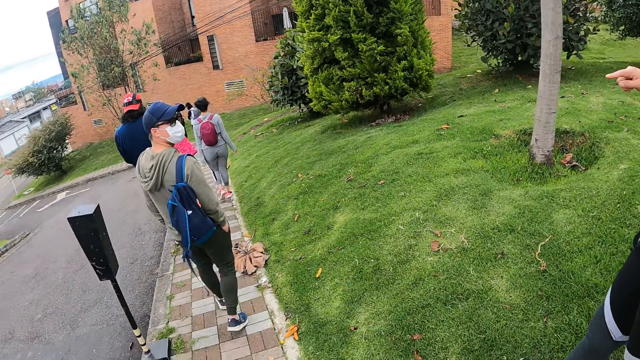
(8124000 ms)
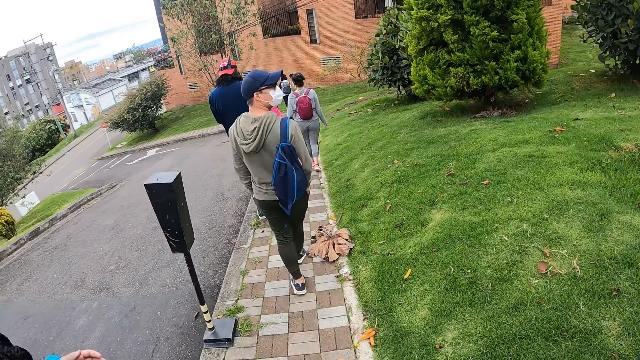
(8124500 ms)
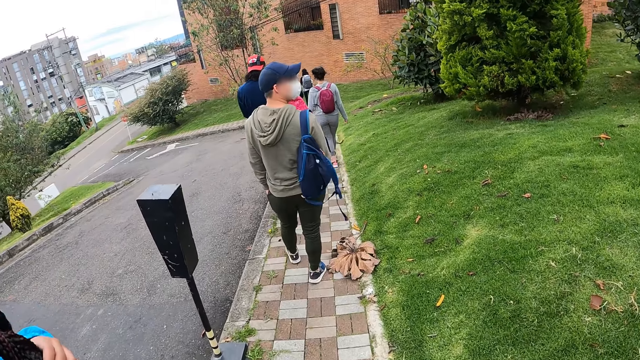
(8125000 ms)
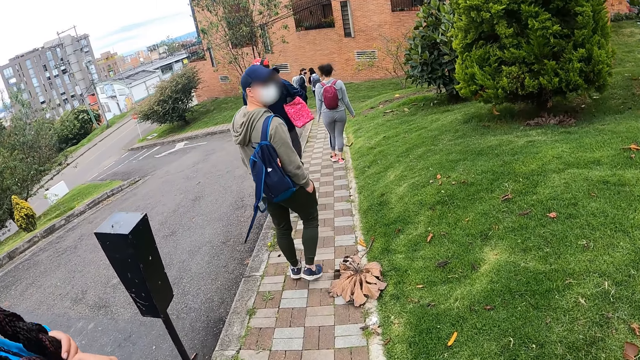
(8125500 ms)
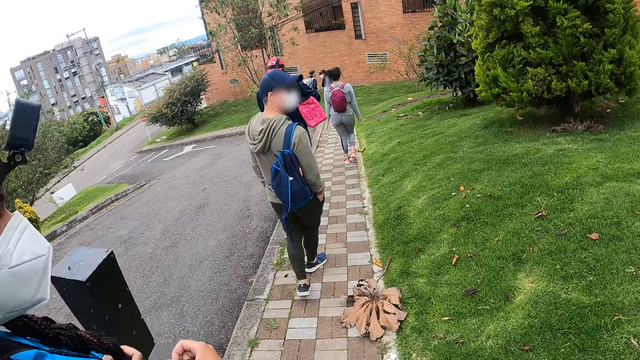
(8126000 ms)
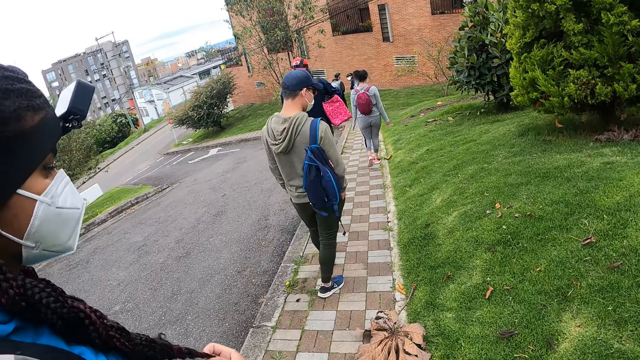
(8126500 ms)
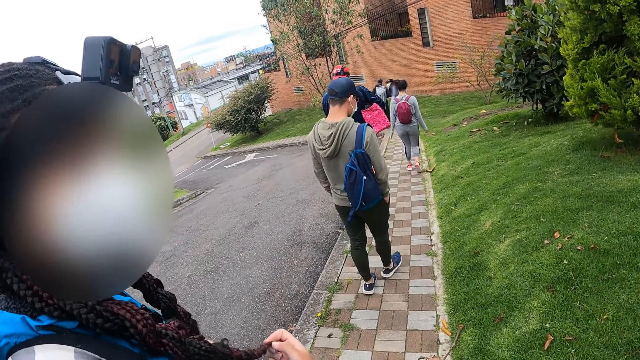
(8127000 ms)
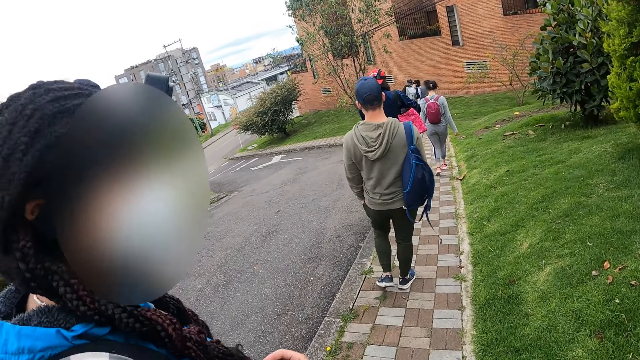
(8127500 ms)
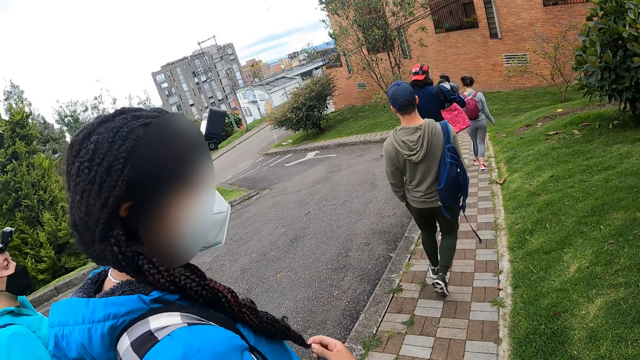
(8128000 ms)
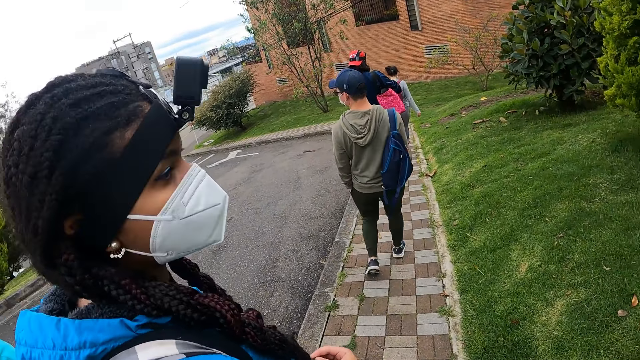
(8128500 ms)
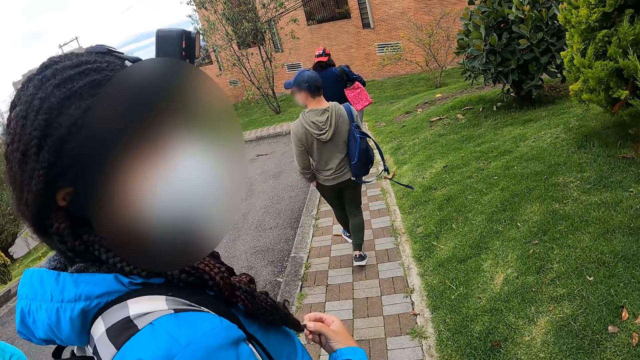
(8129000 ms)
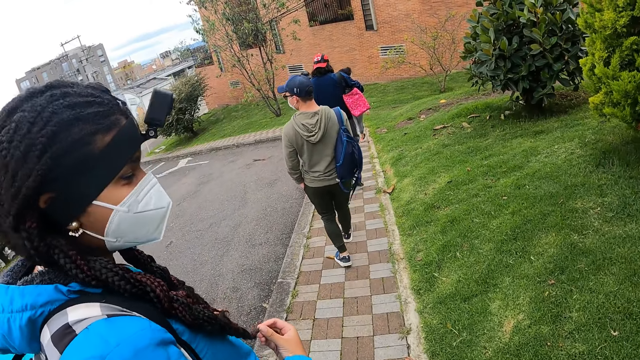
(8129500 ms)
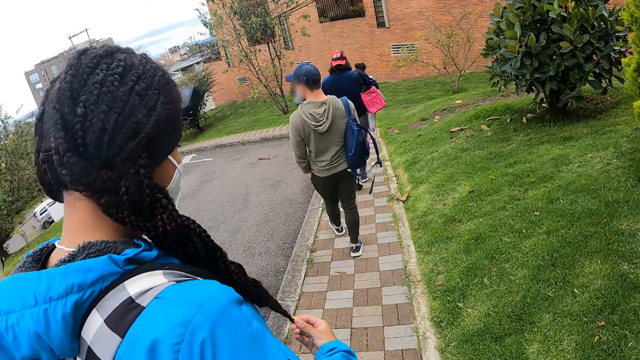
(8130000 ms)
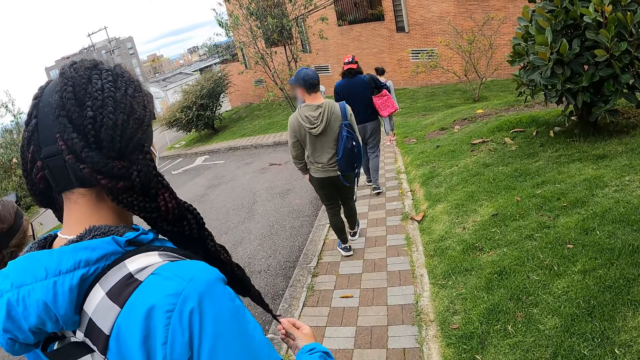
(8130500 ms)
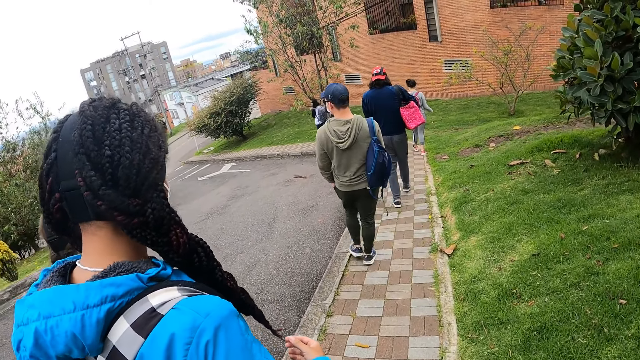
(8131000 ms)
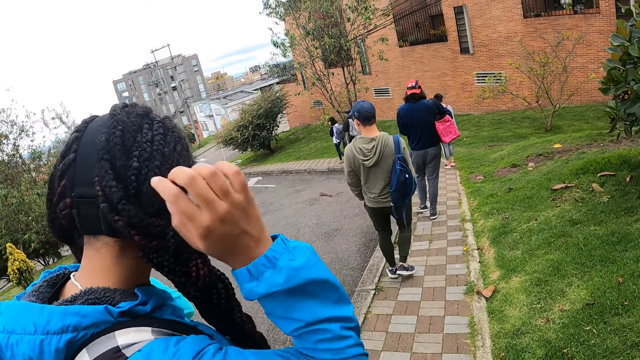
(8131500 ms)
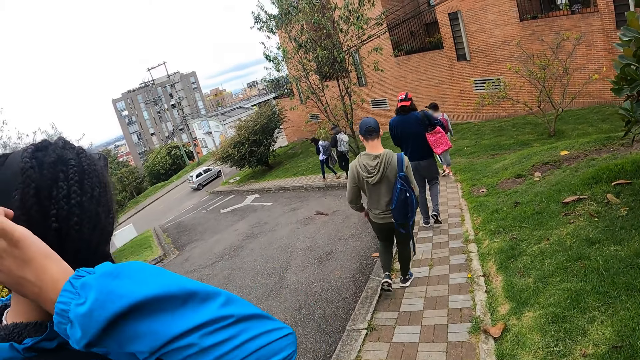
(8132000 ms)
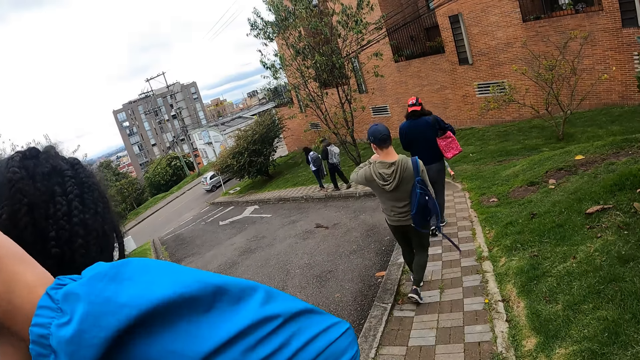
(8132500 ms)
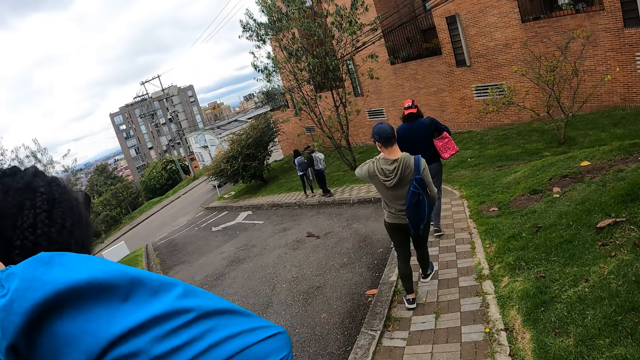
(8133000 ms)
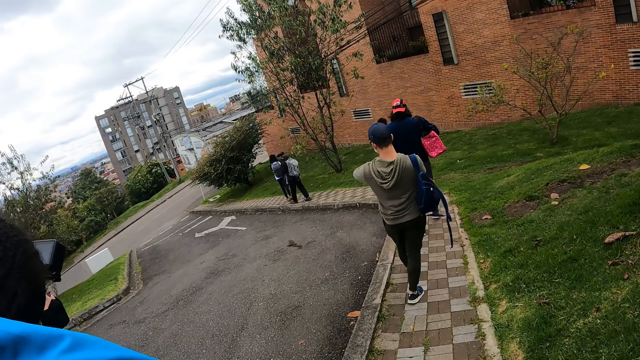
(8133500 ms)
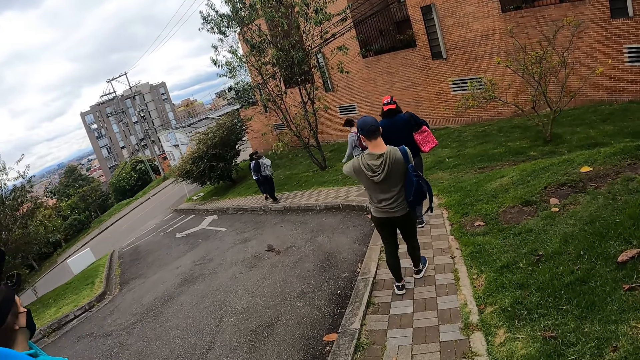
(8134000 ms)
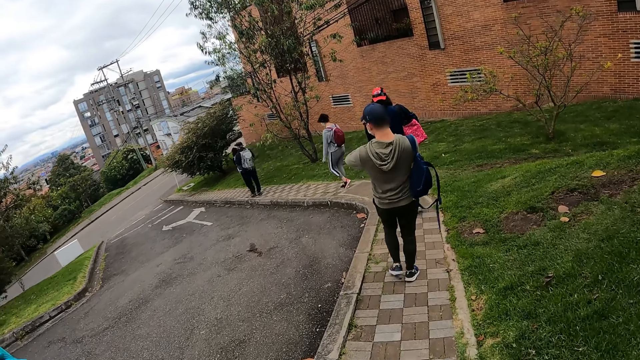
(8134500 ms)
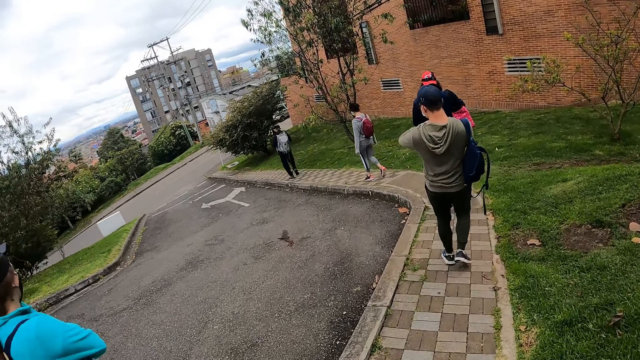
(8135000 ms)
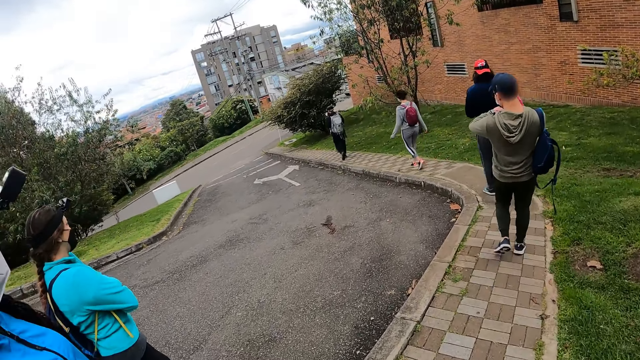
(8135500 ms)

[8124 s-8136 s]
The woman touches her hair with her left hand. The camera wearer converses with the woman. They look at the woman. They walk around the compound. The woman touches her hair with her right hand. The camera wearer walks around the compound.

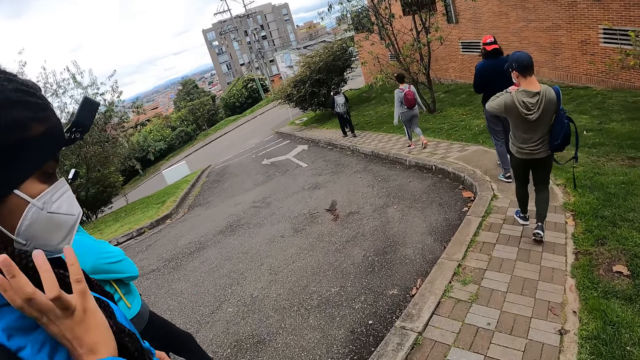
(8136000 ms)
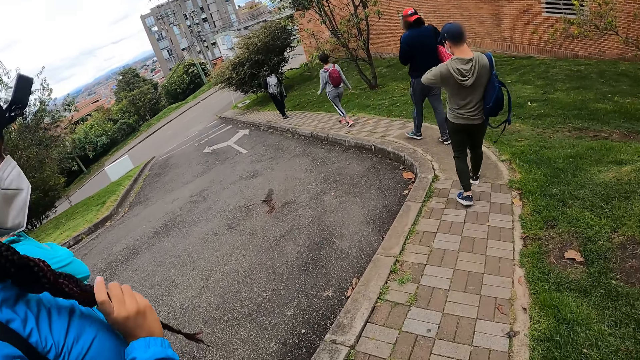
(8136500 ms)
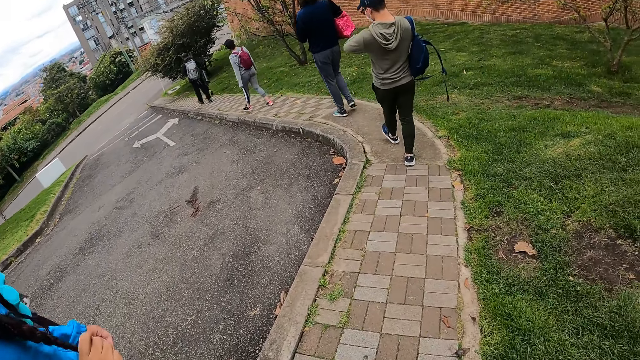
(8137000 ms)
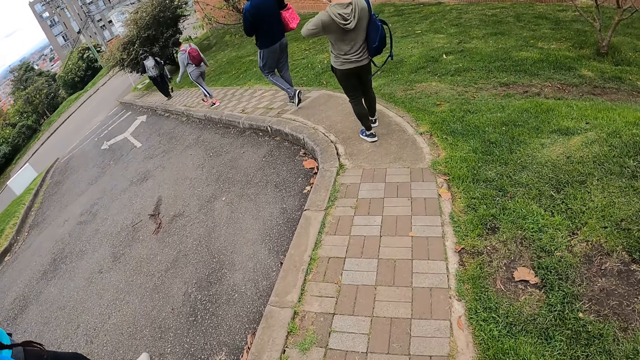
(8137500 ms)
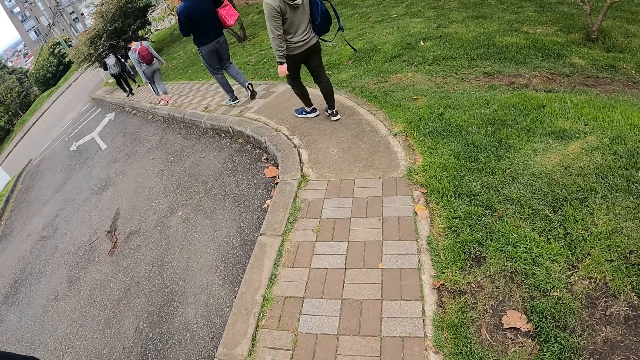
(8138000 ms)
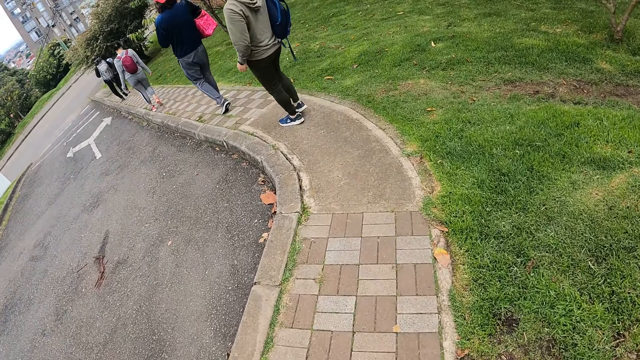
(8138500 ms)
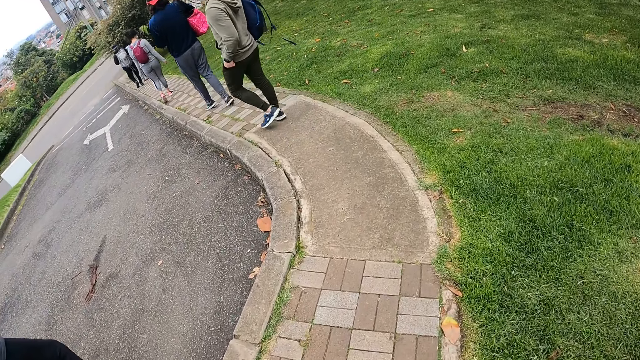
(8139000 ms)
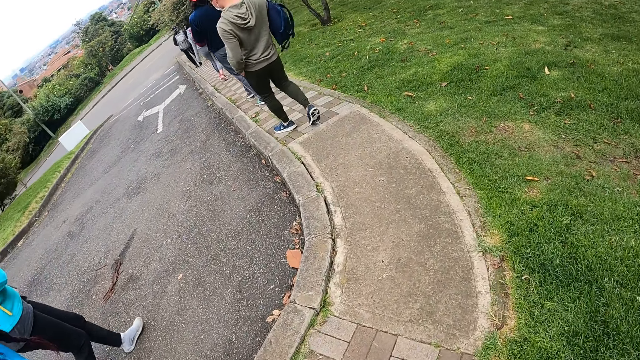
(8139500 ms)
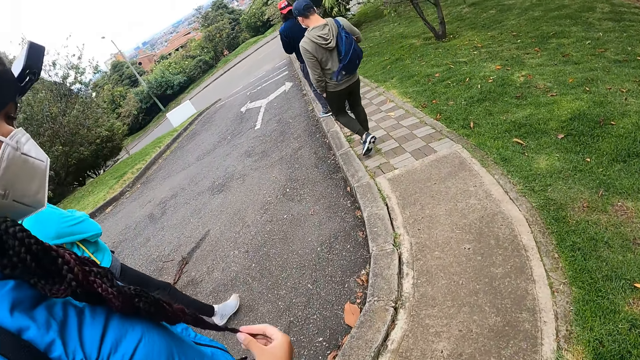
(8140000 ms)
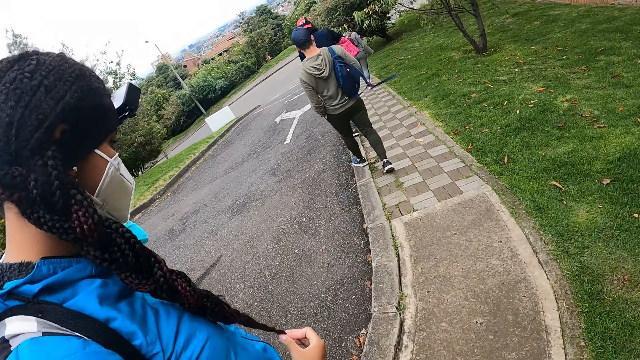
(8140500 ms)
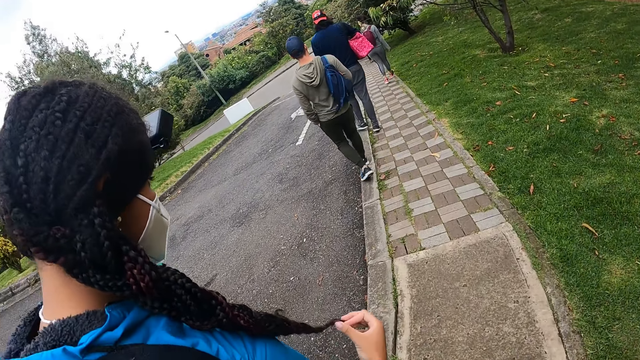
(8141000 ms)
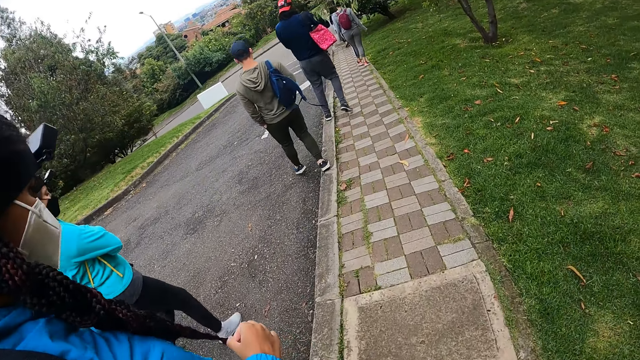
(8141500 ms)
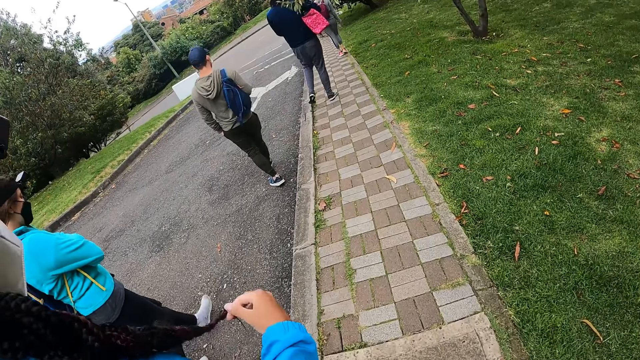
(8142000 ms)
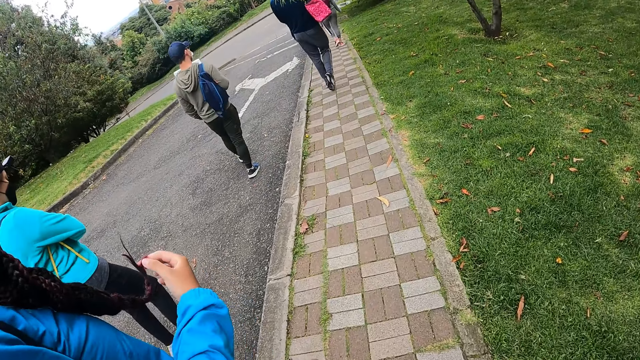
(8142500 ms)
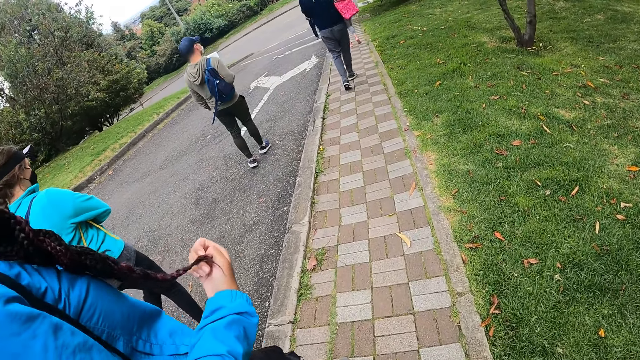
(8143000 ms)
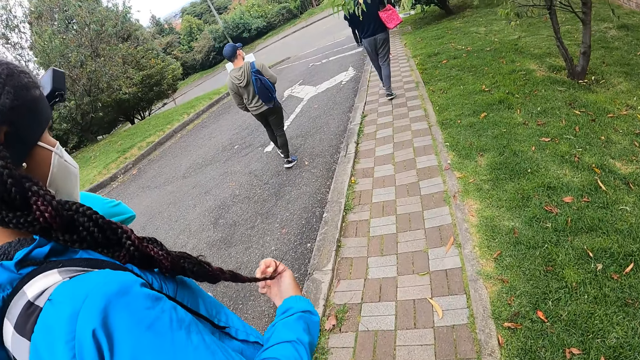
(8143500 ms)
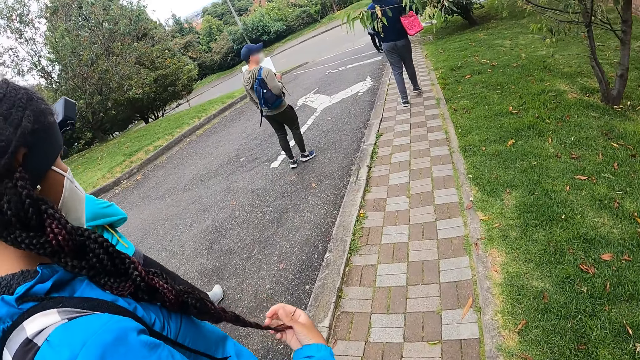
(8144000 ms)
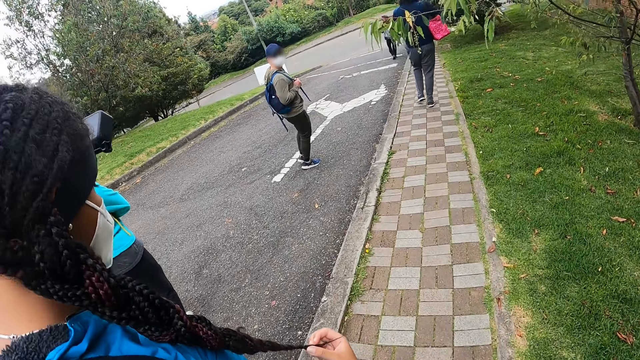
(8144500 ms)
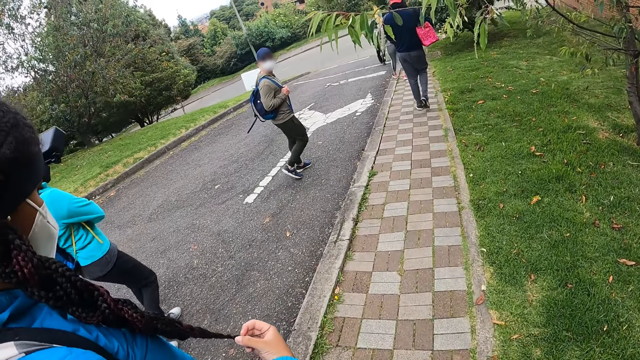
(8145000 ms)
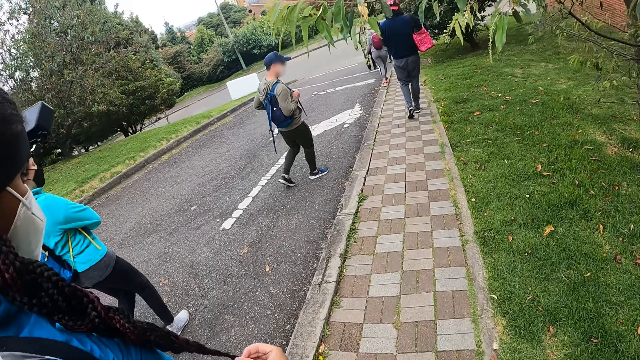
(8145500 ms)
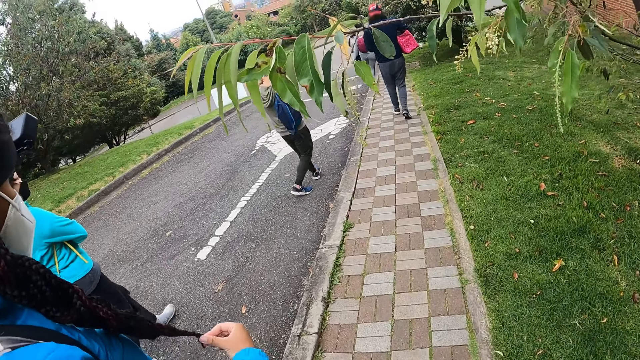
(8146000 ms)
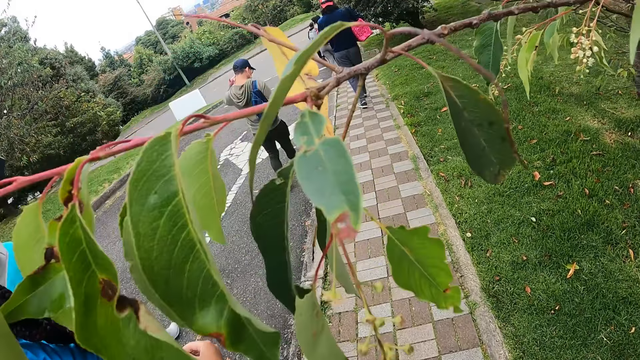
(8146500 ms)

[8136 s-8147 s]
The camera wearer walks with a woman. They walk on the pathway. They look at the woman.
